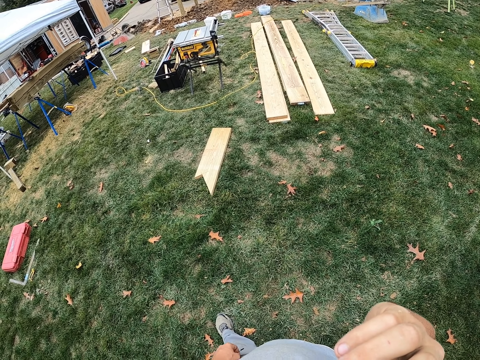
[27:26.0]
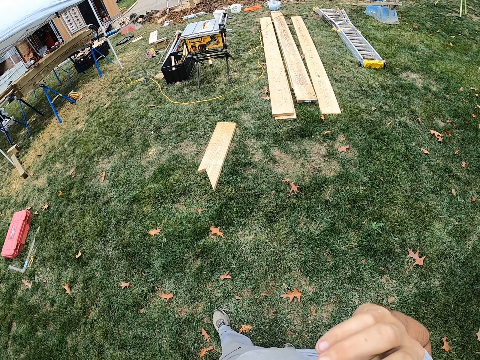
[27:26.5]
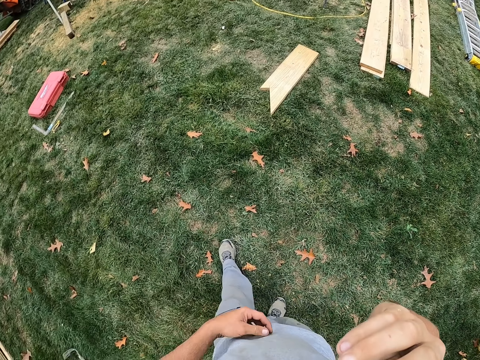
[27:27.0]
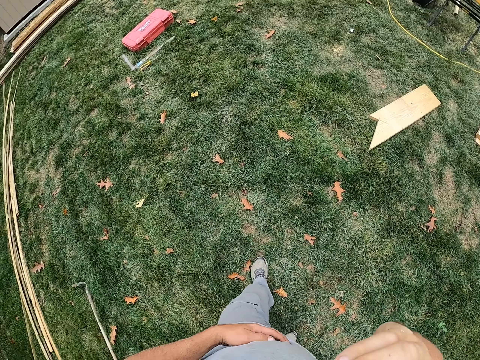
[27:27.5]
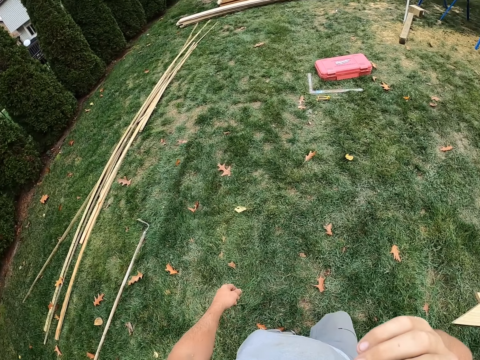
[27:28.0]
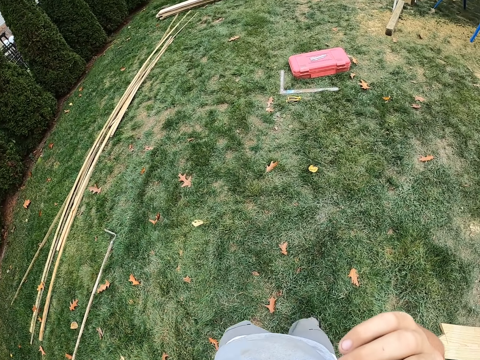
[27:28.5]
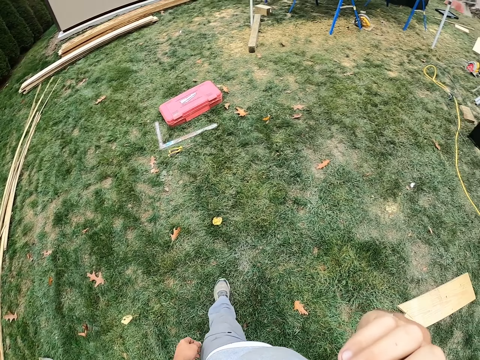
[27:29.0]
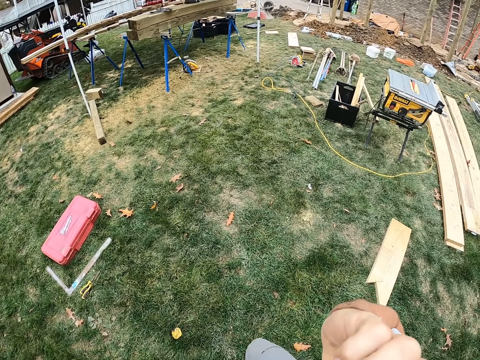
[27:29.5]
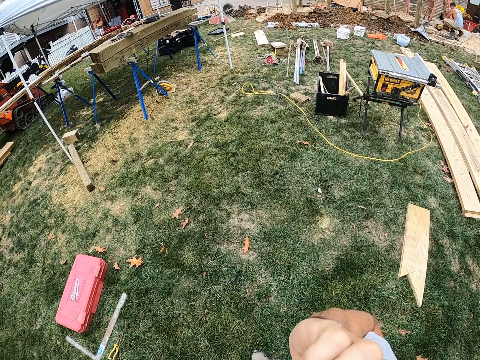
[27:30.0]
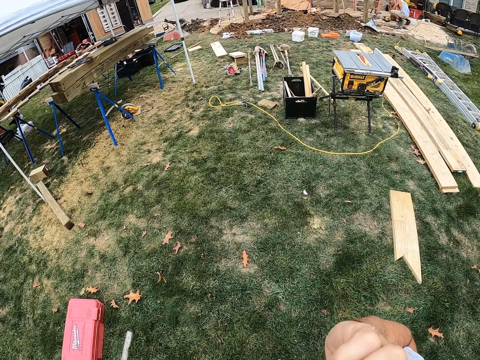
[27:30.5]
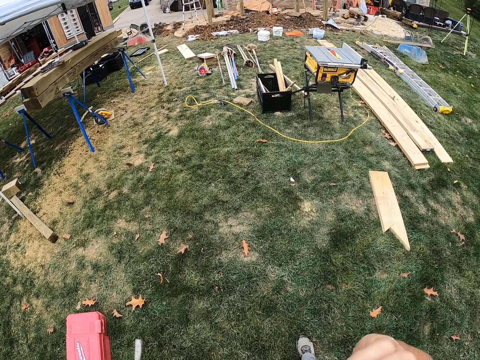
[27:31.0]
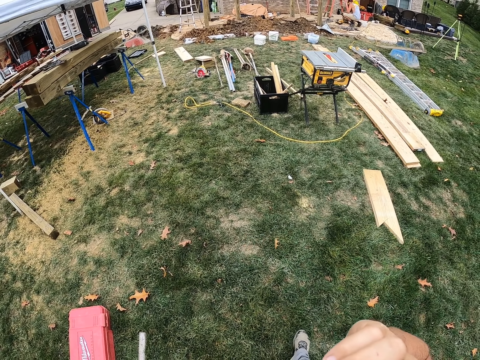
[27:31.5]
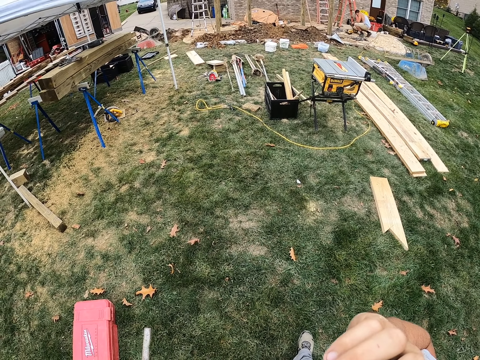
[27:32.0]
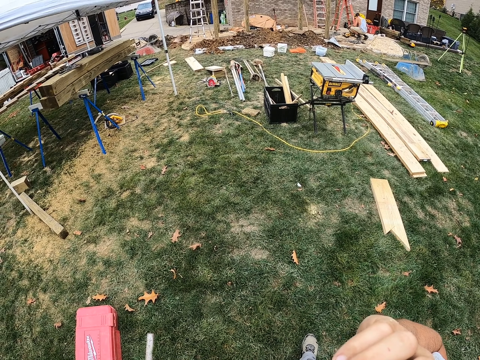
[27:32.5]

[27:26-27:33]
The camera wearer converses via phone on his way in the compound.

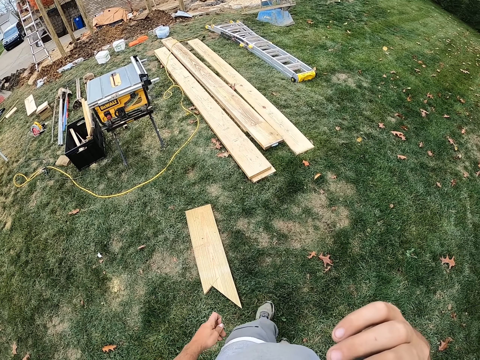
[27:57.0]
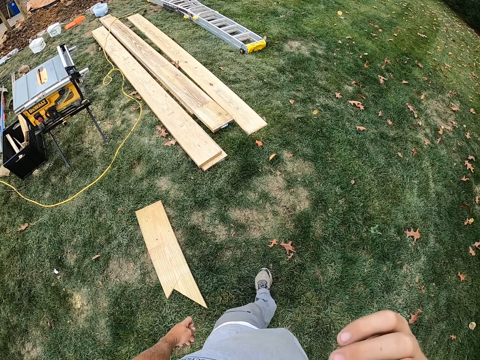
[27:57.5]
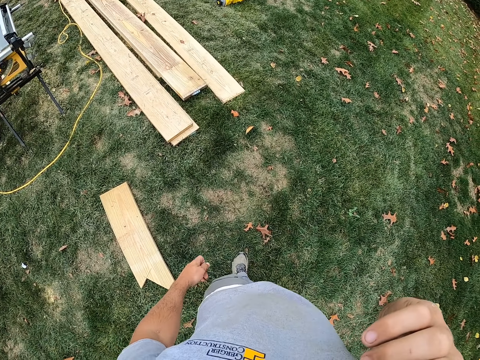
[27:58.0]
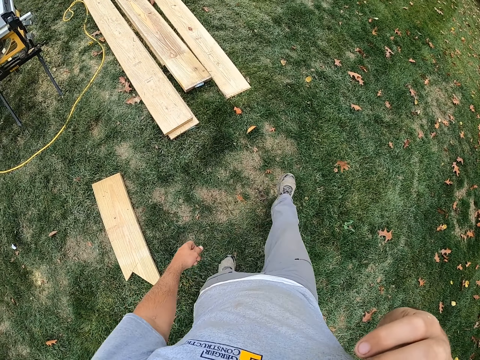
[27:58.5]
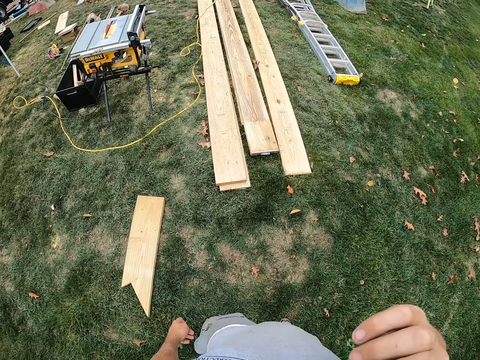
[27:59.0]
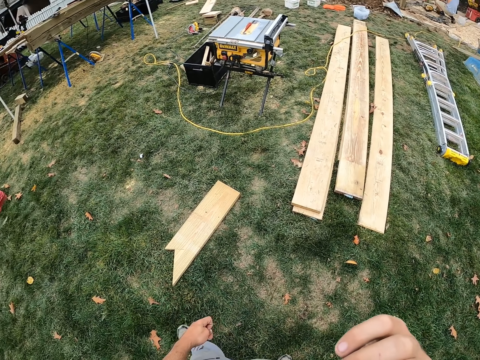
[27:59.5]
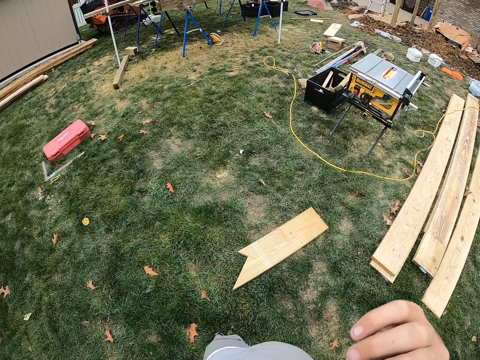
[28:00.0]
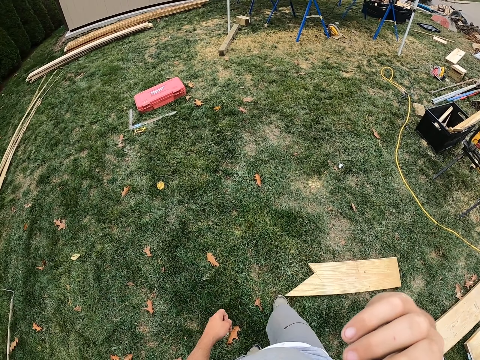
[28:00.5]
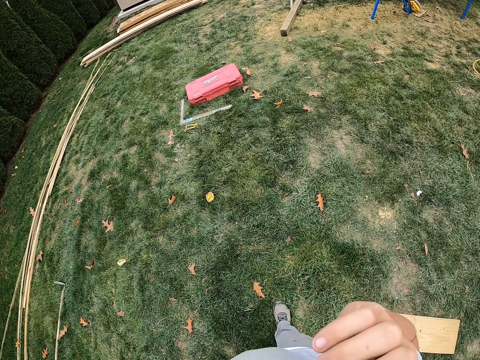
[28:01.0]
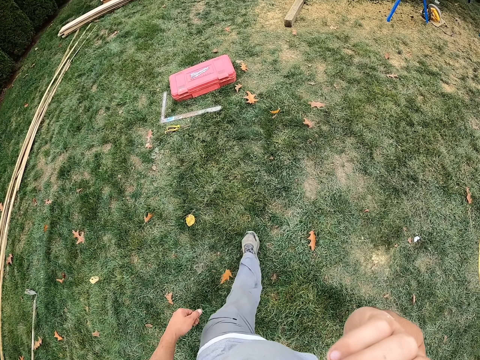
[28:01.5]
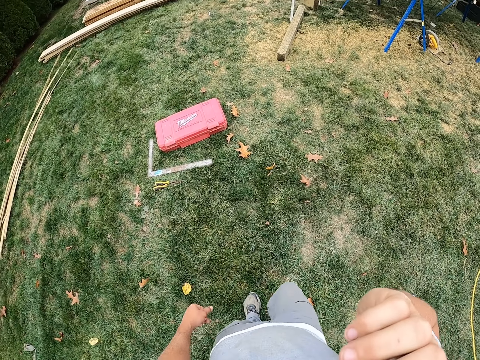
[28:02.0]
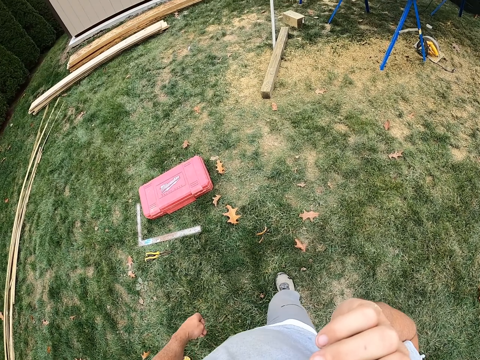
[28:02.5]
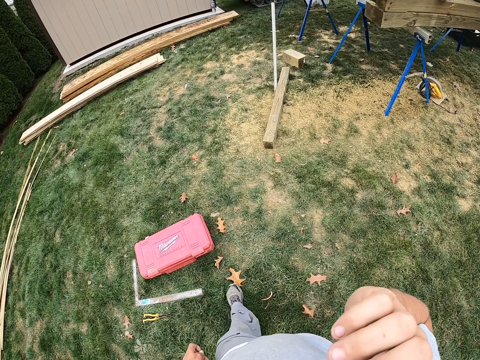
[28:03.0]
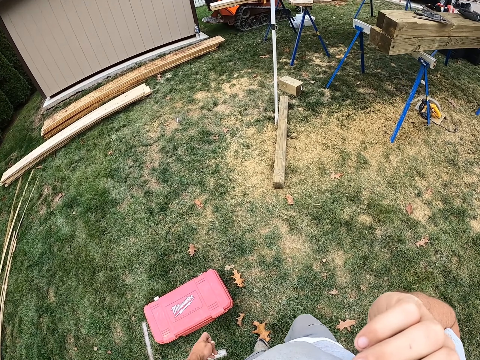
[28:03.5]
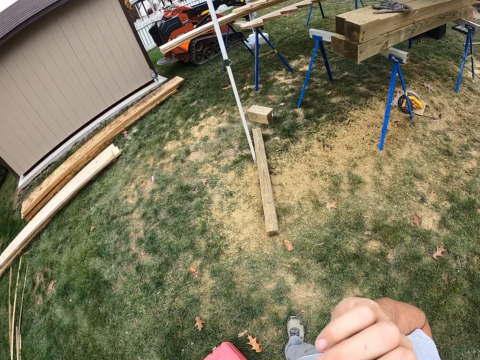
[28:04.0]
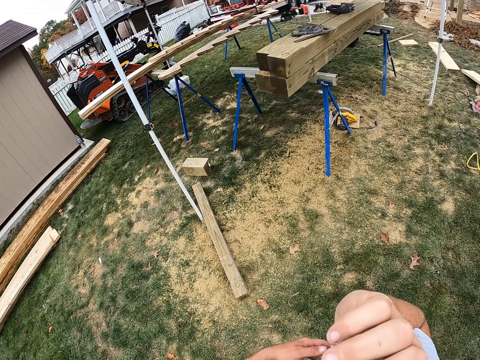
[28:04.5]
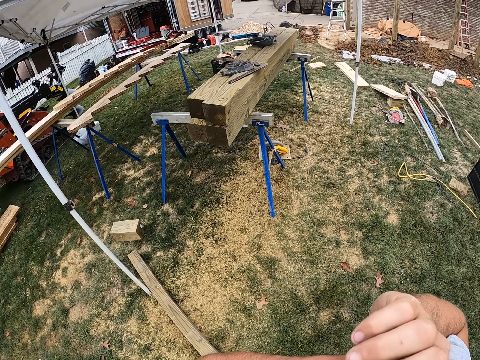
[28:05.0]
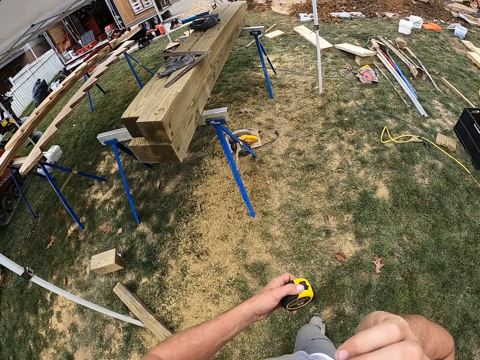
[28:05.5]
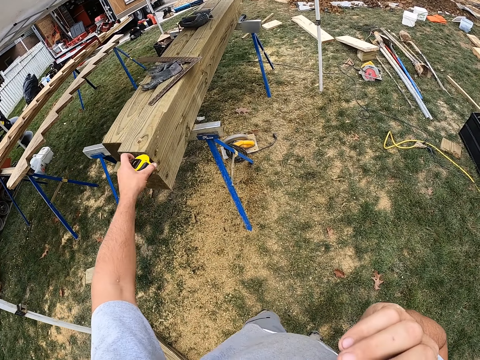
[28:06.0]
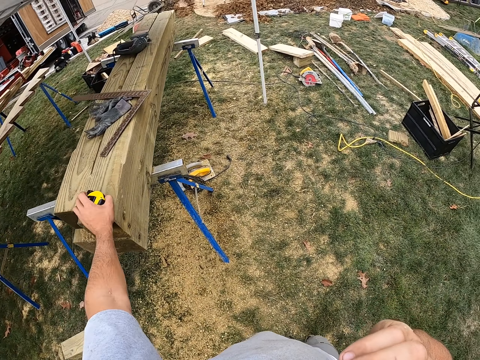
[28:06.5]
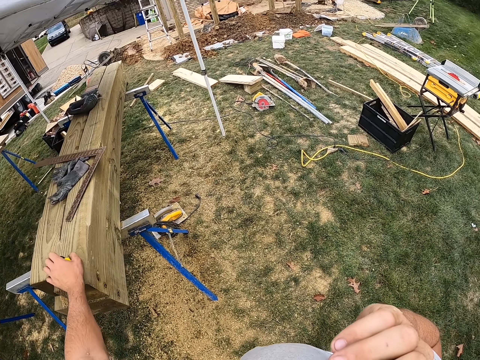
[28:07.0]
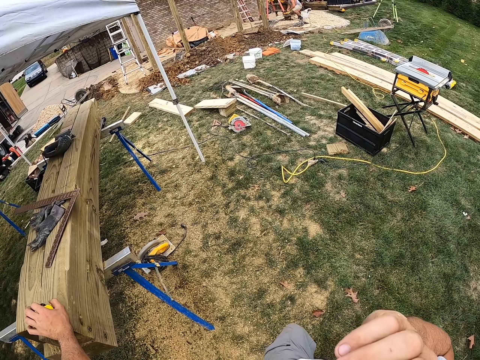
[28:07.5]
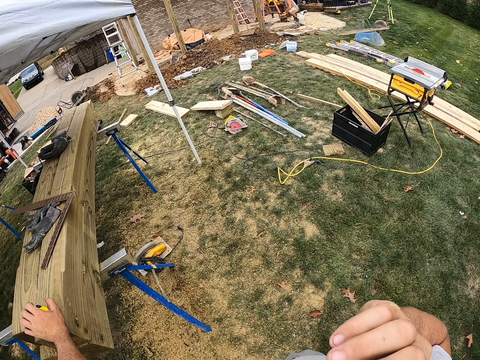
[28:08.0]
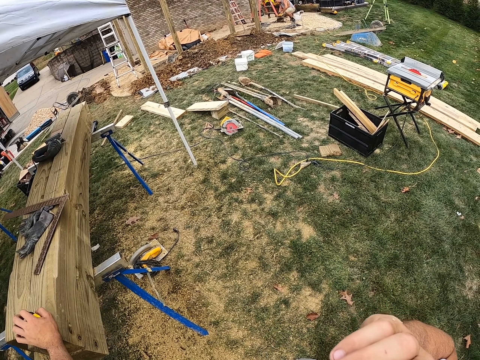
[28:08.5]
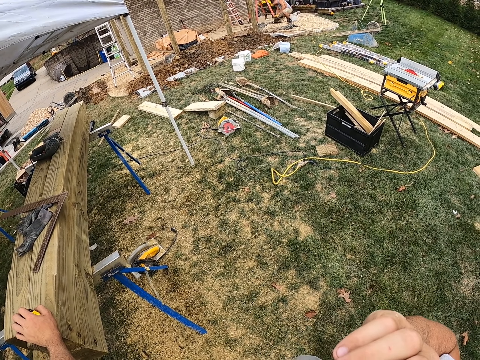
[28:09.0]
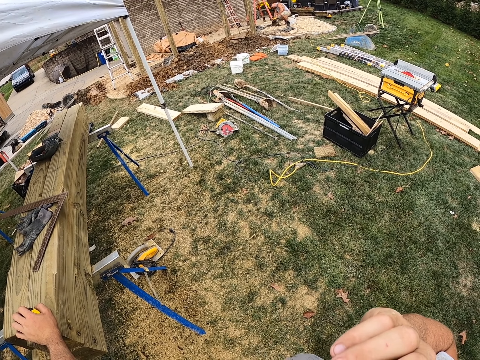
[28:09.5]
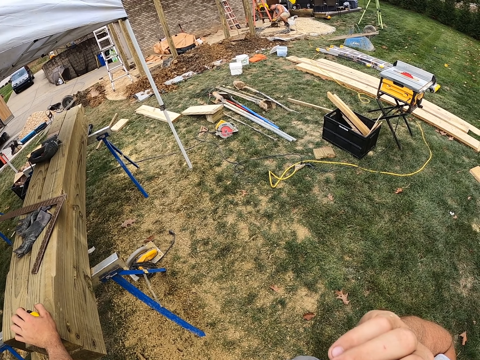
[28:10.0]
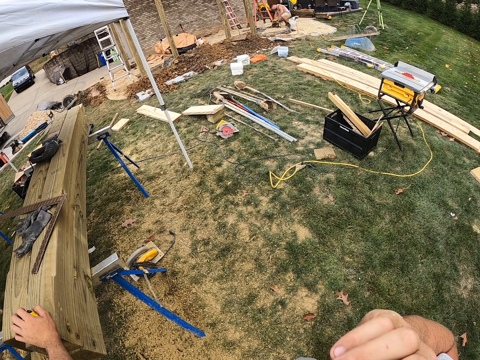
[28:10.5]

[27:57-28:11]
The camera wearer kicks dirt on the ground. He converses via phone on his way in the compound. He takes a tape measure out of a pocket on his way towards the woods stand. He puts the tape measure on the woods. He holds the tape on the stand woods. He converses on the phone.

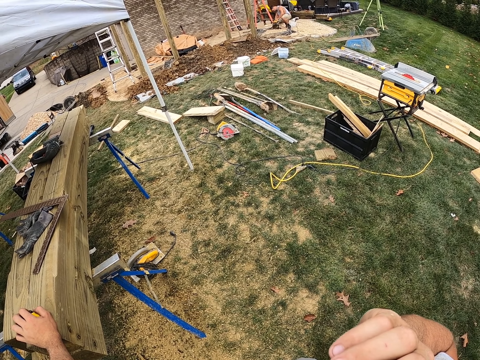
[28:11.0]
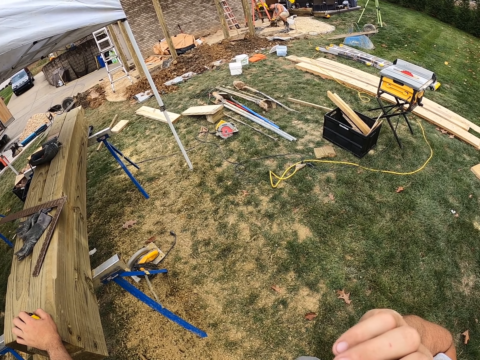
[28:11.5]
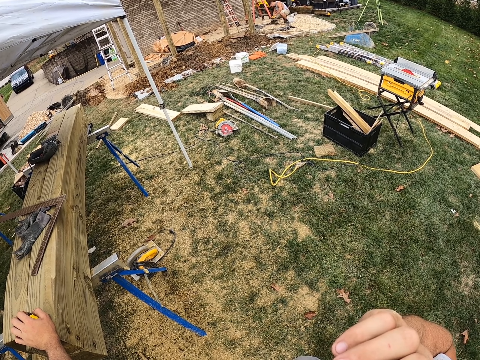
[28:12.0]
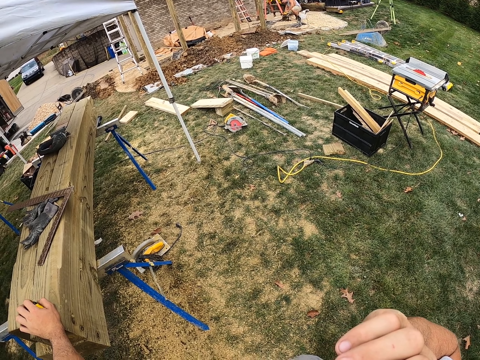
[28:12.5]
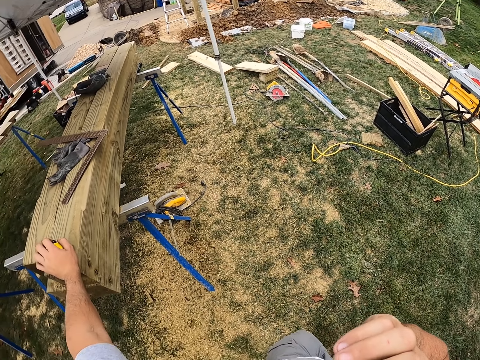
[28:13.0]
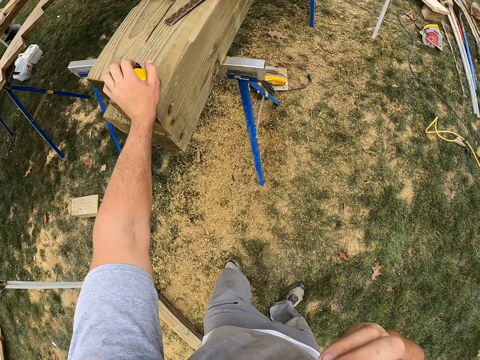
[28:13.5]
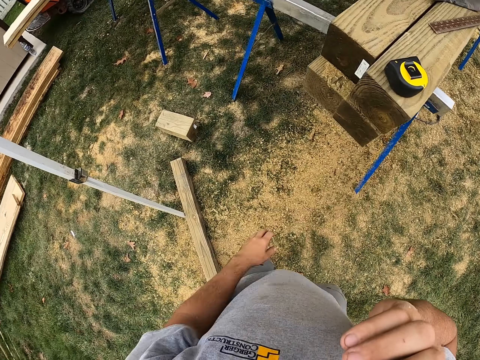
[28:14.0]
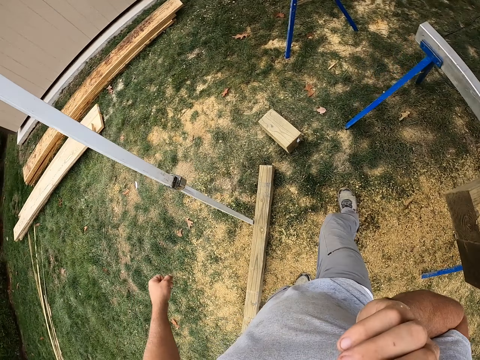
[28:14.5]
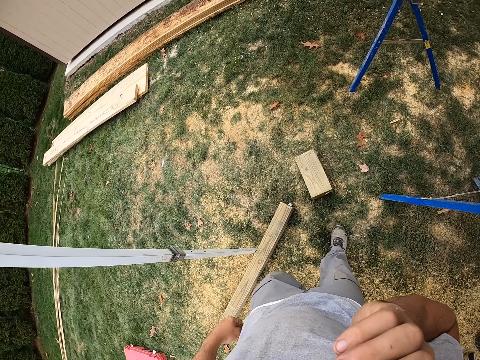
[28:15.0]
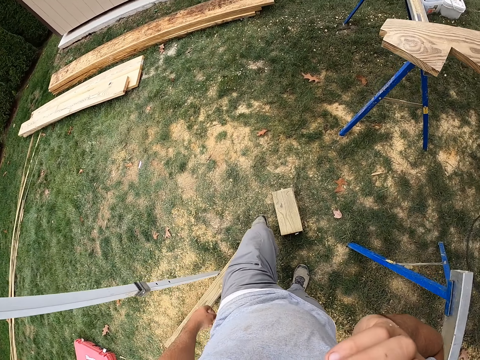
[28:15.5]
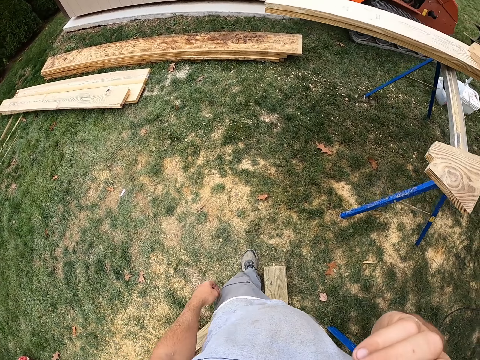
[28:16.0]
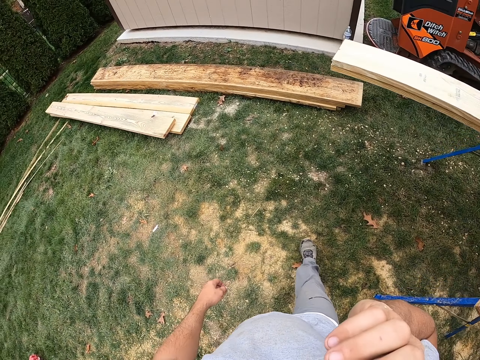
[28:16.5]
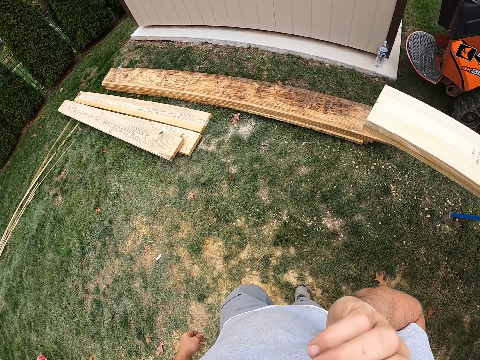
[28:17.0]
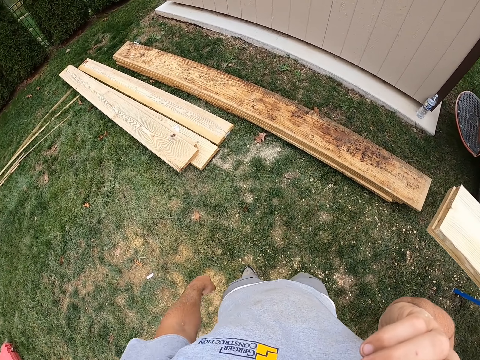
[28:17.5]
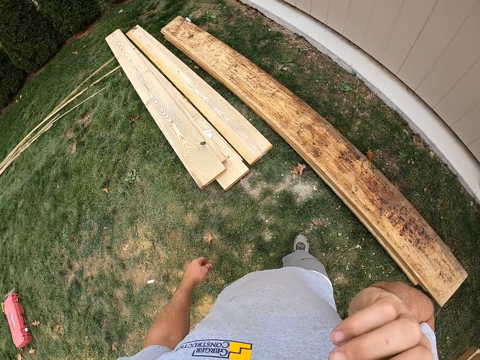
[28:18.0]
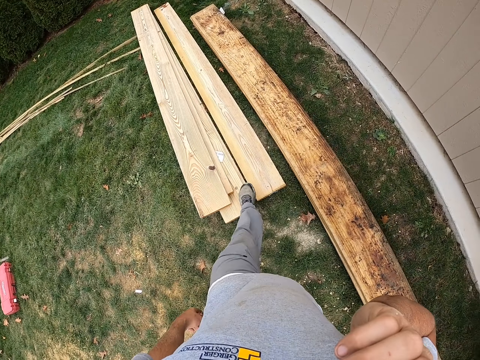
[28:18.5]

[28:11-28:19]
The camera wearer drops the tape measure on the woods. They converse on the phone on their way in the compound. They walk.
